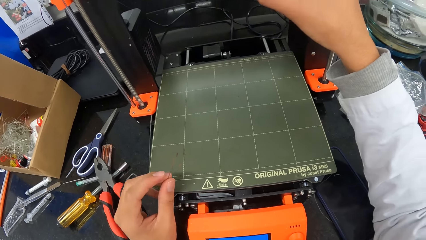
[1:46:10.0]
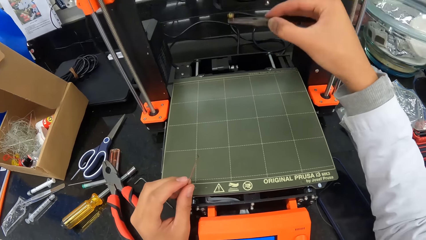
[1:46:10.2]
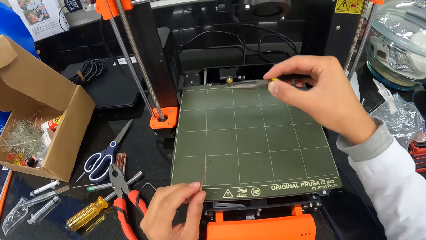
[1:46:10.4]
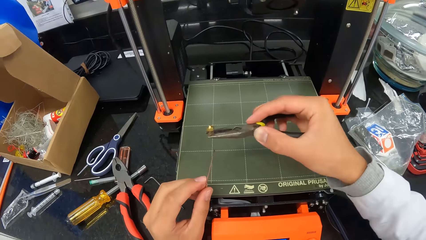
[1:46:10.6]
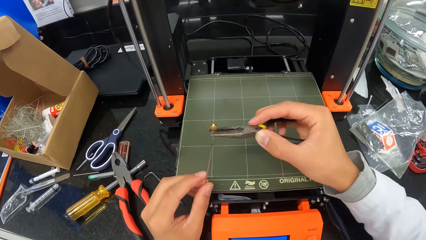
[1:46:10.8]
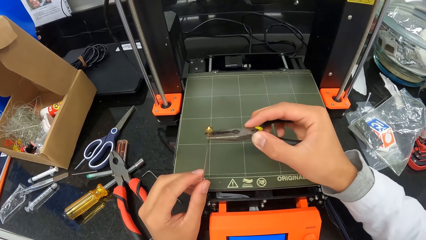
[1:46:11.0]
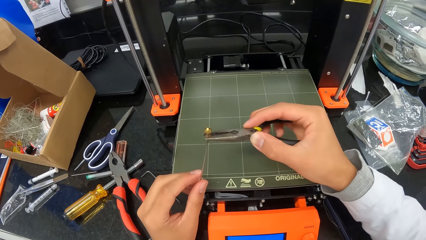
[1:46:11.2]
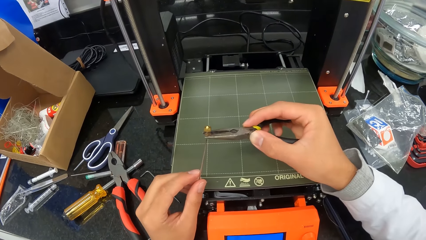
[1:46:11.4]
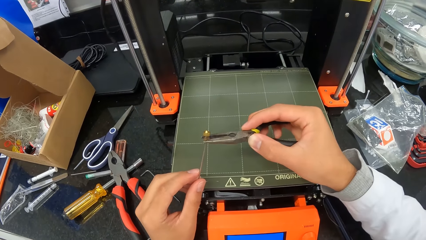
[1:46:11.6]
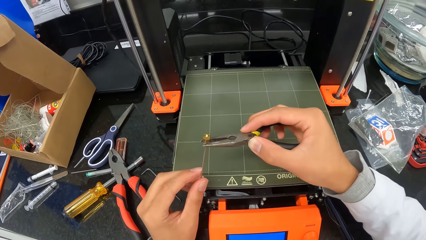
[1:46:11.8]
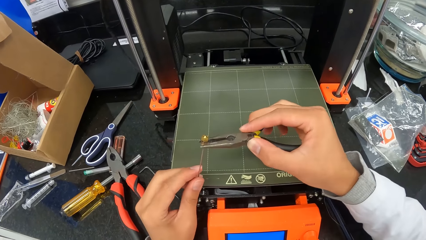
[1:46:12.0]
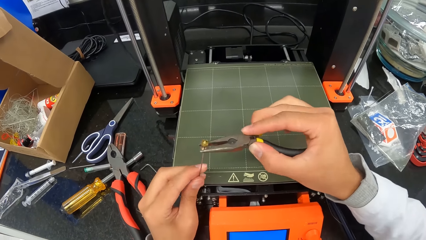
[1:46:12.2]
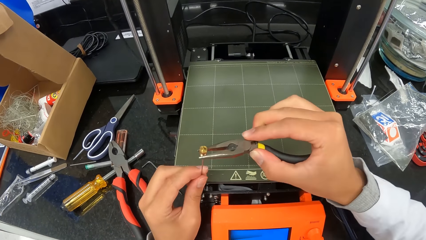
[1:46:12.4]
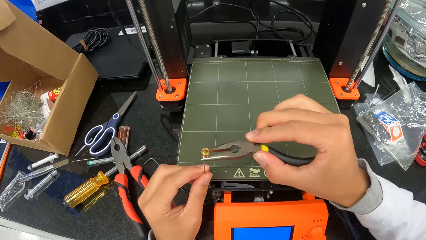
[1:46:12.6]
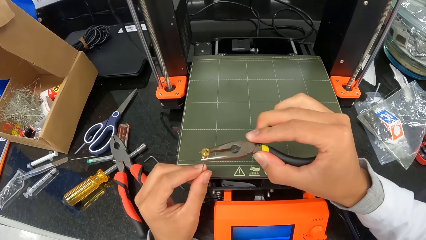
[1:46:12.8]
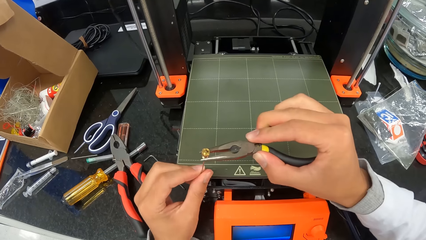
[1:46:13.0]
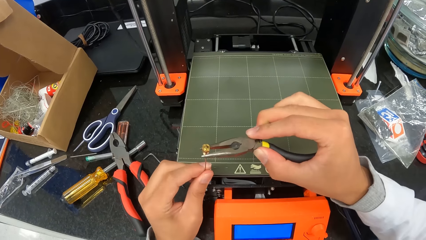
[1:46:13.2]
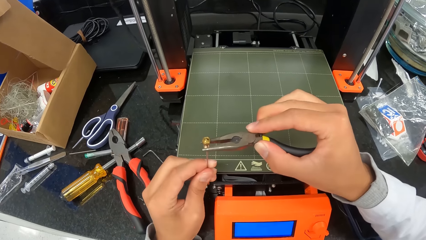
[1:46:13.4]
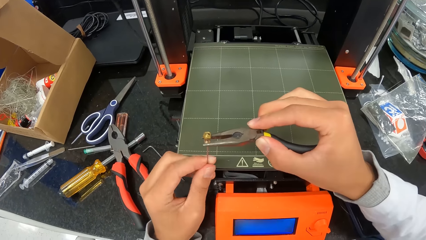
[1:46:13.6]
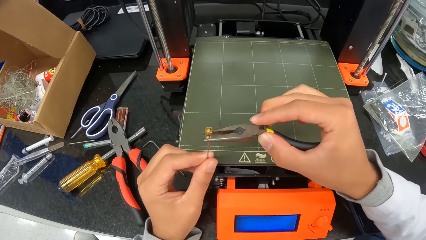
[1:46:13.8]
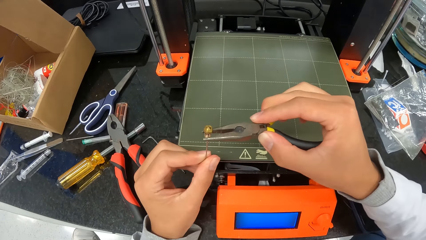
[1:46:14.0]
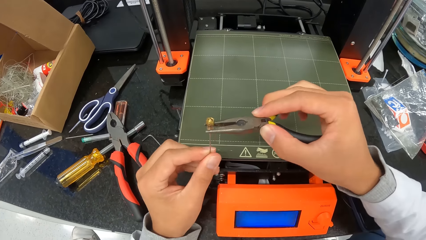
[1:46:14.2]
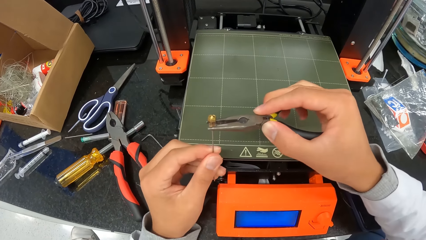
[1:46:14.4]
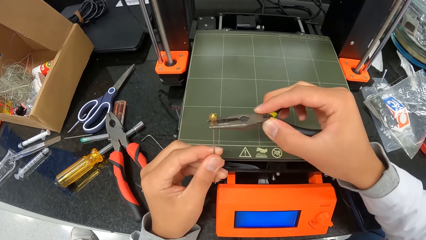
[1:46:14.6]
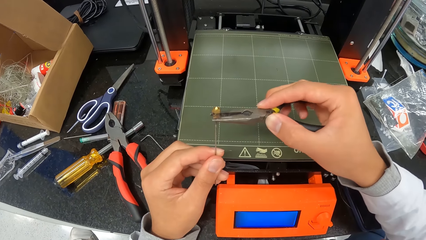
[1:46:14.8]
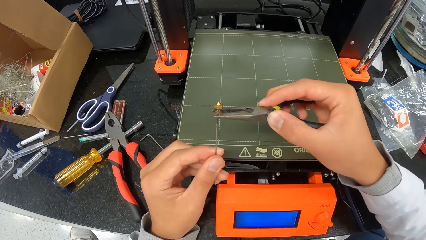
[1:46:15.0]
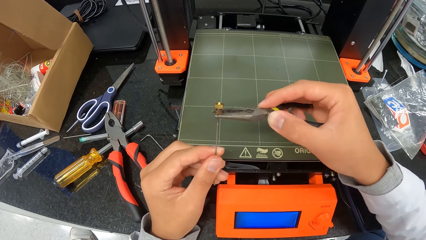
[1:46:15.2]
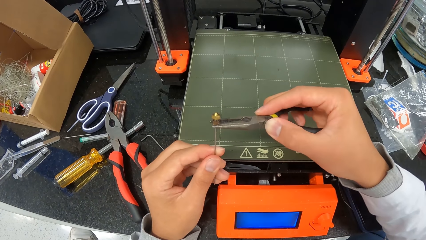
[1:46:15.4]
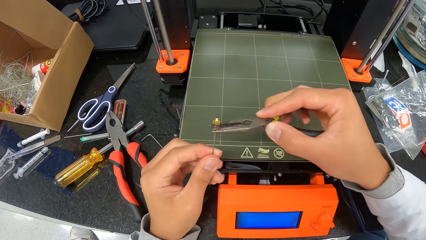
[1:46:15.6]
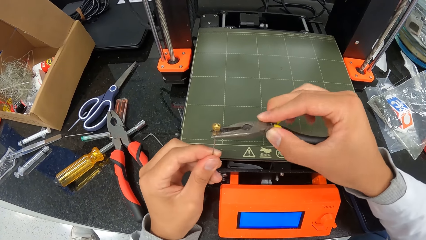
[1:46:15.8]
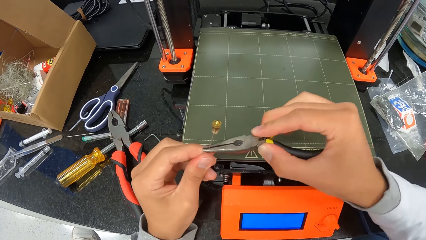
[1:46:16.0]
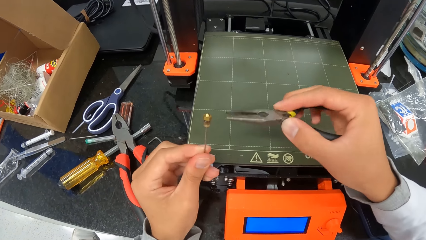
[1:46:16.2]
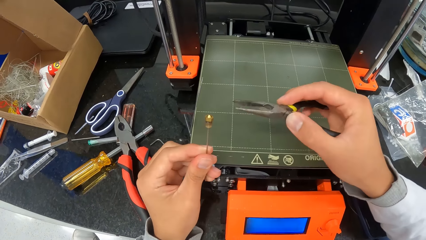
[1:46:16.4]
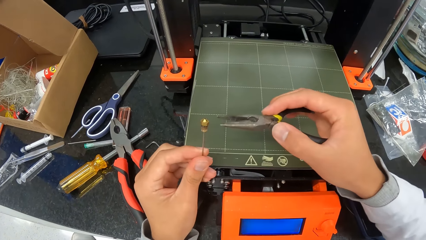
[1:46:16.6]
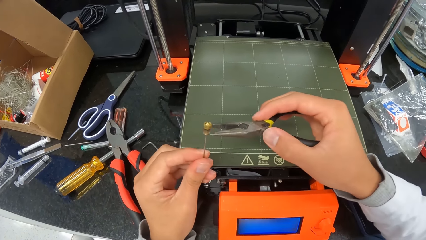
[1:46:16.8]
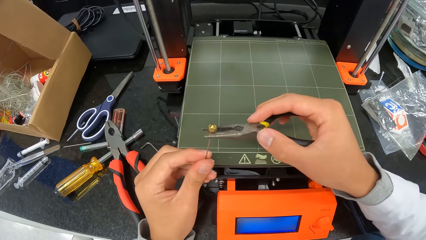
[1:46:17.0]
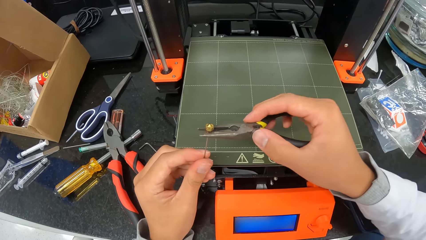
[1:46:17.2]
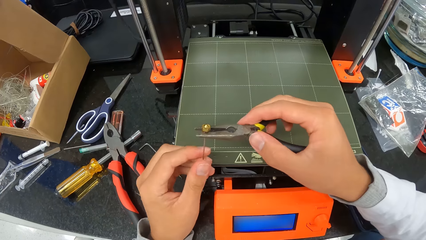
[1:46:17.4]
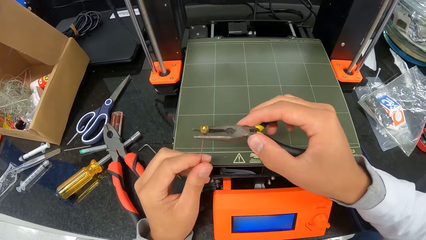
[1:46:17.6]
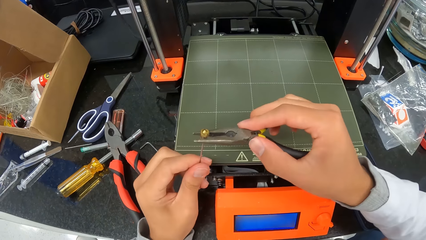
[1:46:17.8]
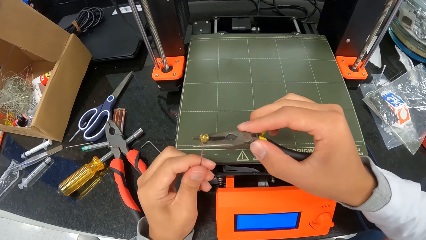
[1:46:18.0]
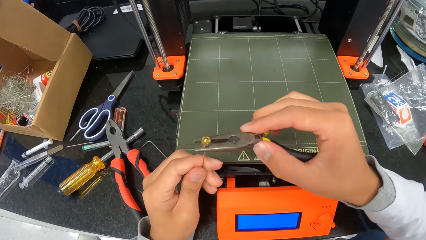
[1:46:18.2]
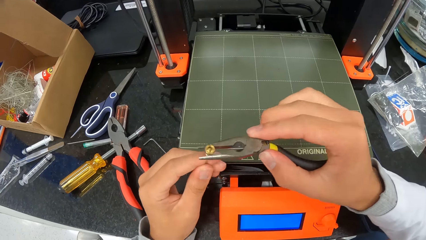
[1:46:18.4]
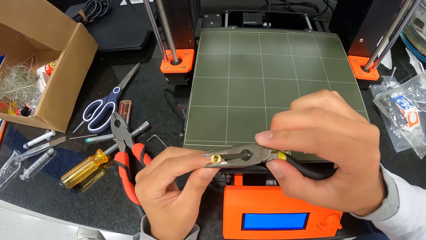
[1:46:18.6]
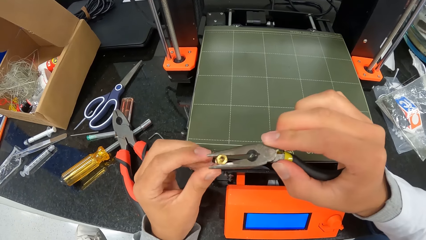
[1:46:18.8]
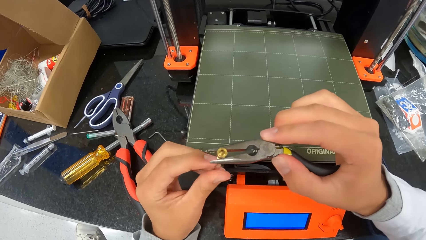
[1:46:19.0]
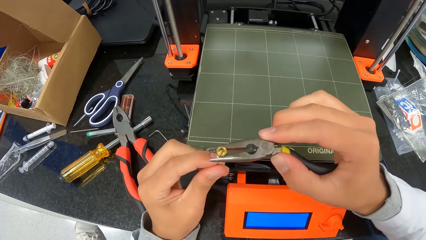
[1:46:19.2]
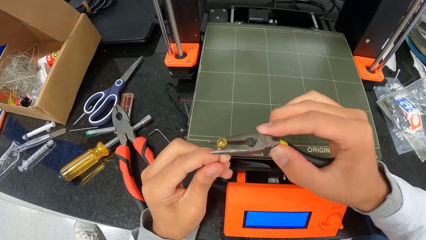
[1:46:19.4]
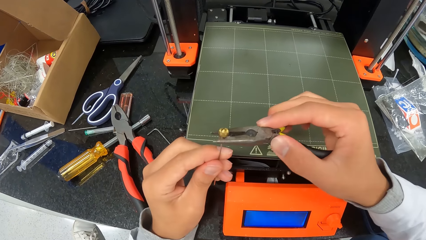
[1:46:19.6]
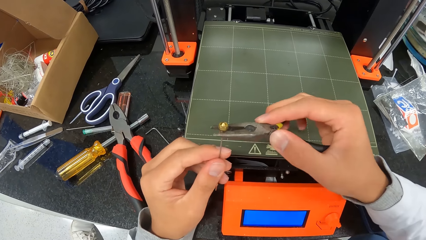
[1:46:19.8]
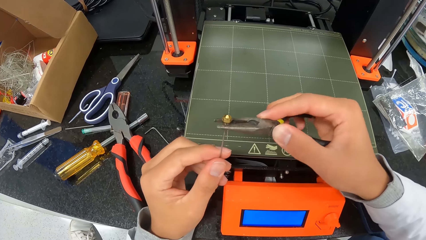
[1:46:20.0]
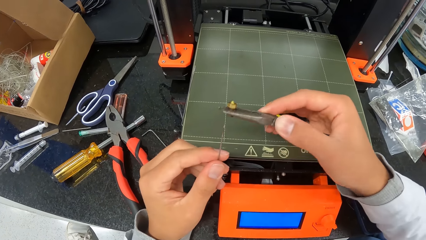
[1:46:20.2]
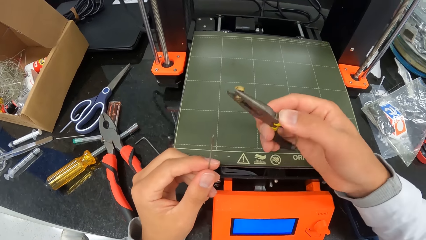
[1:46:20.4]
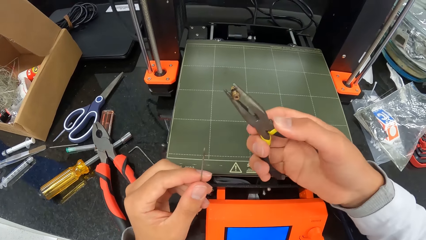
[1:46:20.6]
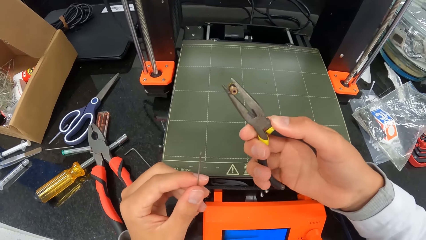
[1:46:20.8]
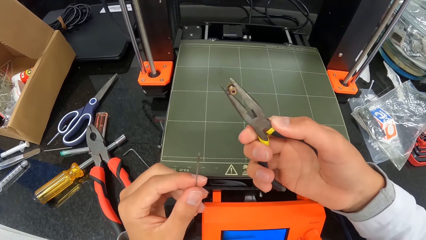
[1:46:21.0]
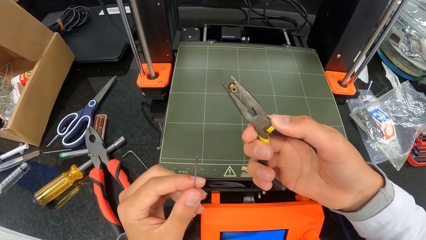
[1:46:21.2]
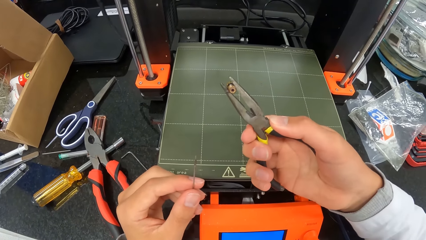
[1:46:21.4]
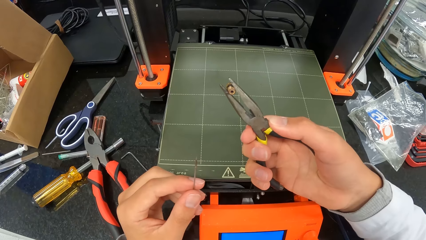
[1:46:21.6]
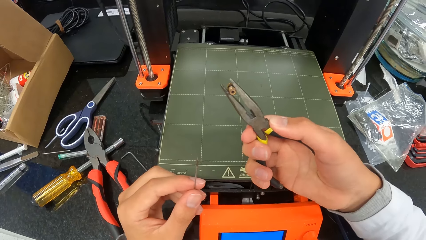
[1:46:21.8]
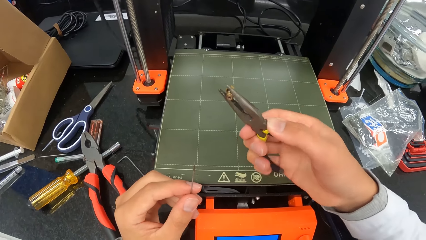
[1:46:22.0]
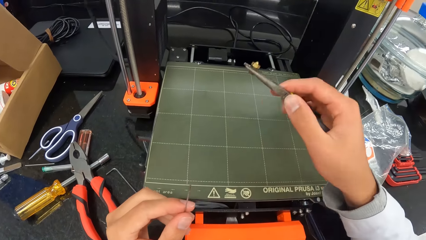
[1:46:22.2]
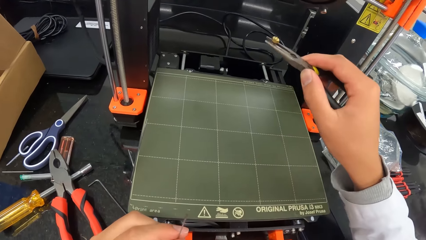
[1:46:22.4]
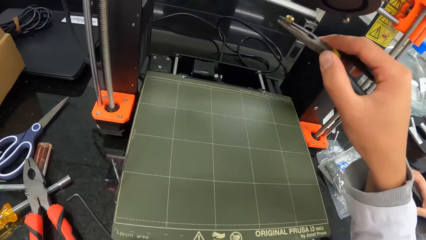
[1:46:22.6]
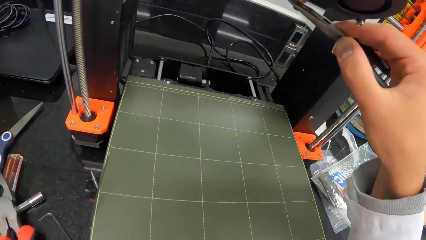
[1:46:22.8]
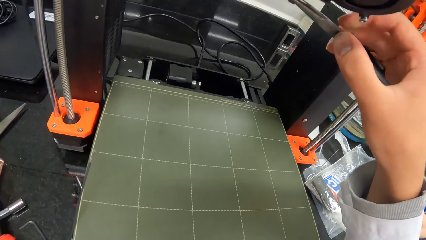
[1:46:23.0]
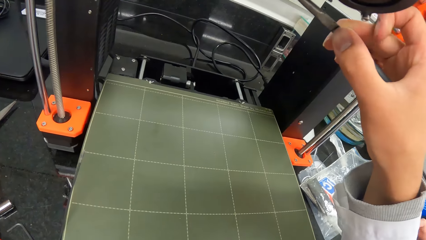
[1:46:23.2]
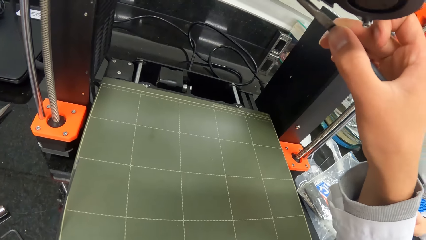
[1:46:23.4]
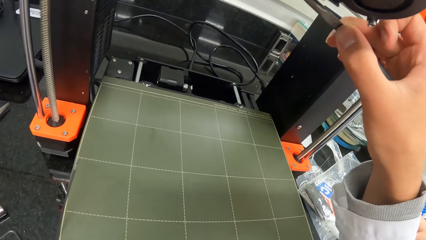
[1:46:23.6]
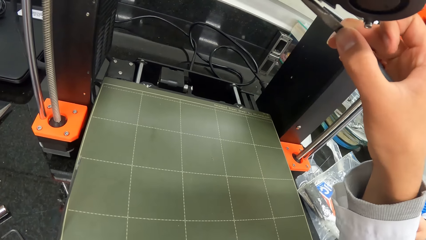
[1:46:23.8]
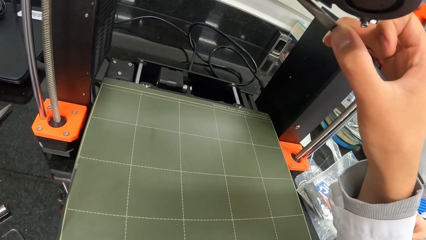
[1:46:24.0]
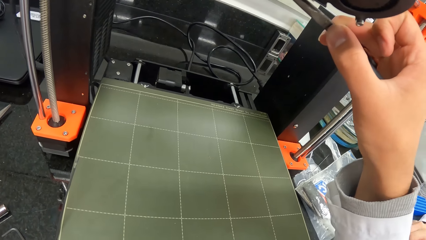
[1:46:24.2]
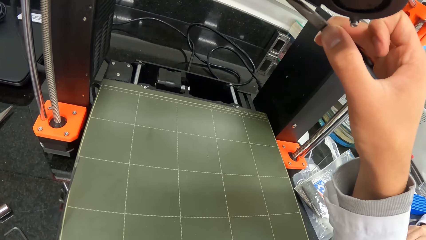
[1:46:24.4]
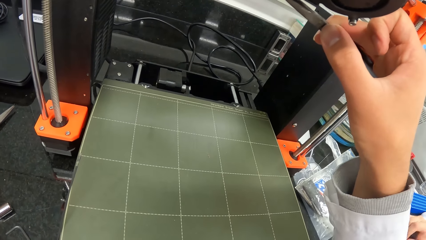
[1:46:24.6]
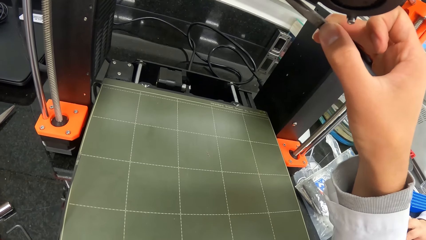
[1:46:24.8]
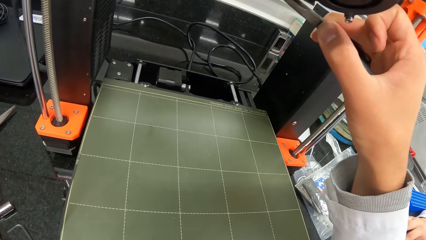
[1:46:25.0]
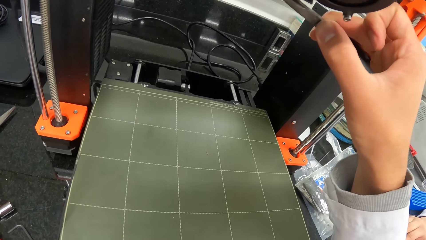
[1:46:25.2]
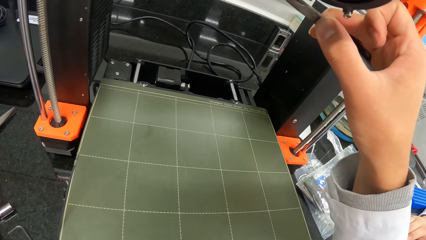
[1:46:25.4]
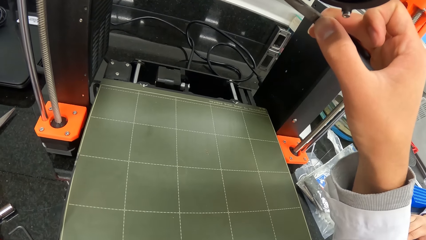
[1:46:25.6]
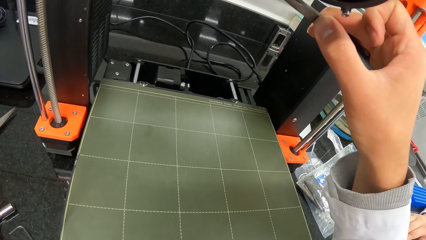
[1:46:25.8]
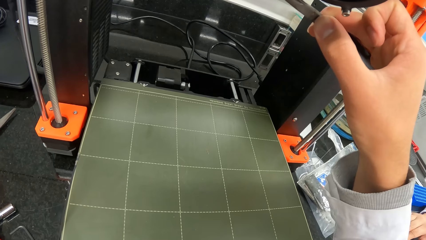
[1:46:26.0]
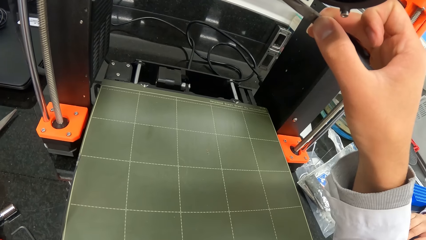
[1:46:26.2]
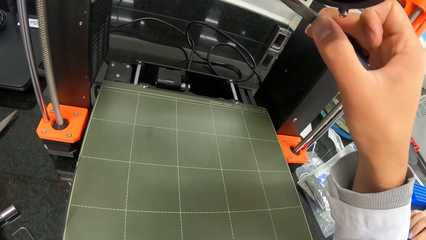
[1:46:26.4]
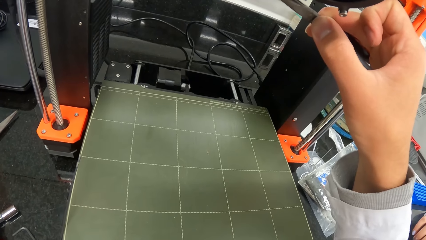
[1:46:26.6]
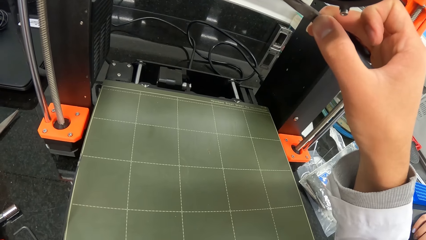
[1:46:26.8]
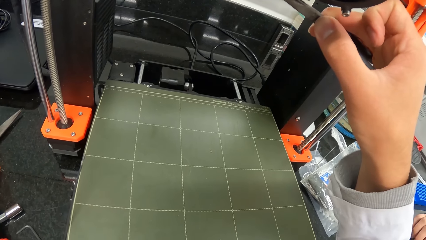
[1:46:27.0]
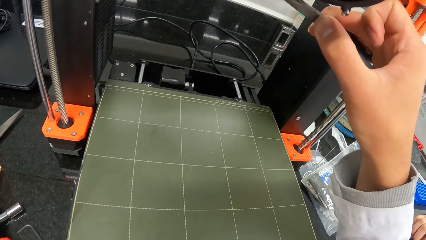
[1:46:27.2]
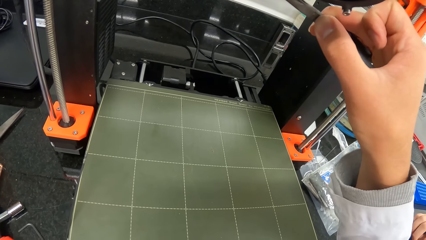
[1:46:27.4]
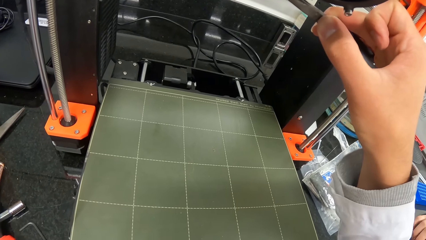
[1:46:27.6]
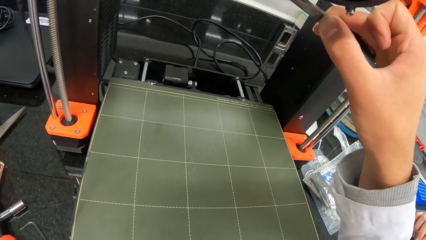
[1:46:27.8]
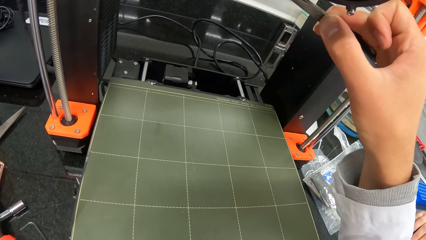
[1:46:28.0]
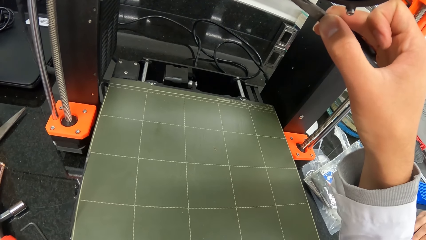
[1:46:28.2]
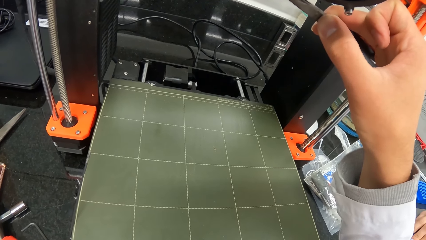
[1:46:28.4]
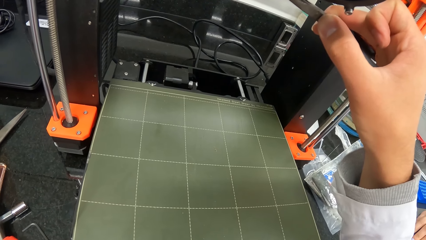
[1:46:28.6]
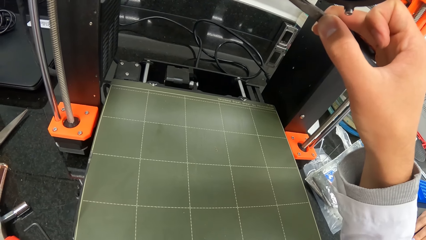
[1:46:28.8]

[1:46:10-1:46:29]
The camera wearer connects the pin and the nut with both hands. He looks at the bolt. He looks at the bolt again. He connects the nut to the hot end of the three dimensional printer with the pair of pliers in his right hand.
